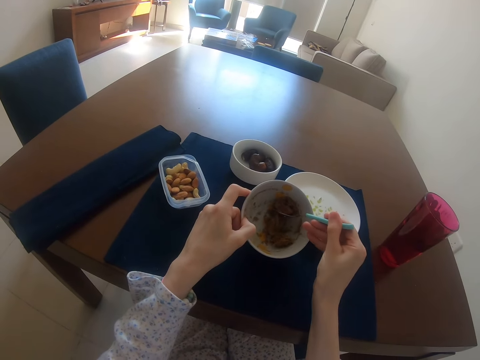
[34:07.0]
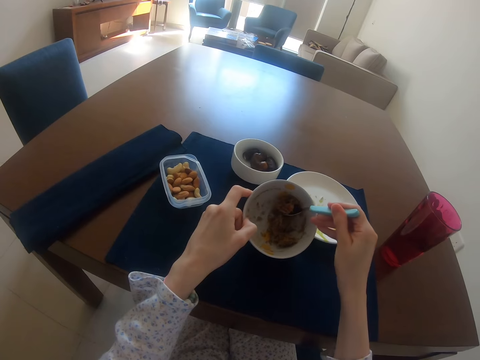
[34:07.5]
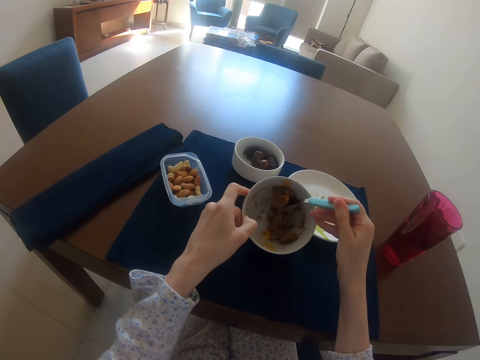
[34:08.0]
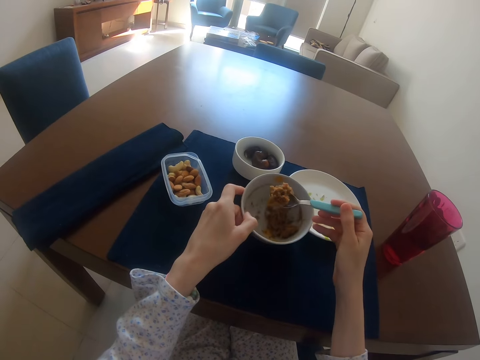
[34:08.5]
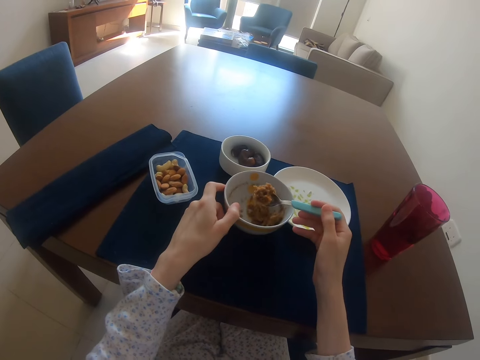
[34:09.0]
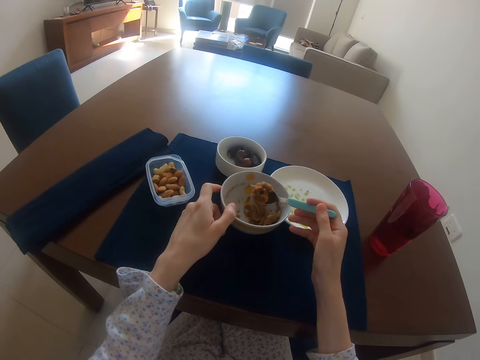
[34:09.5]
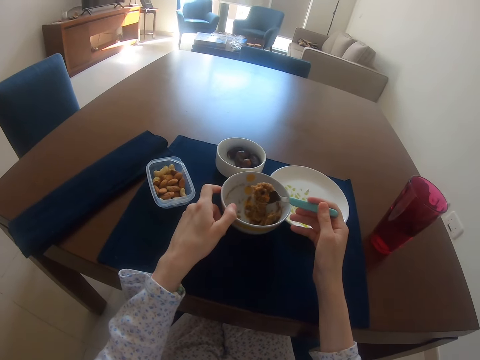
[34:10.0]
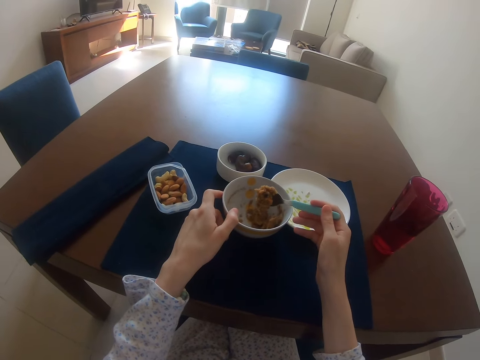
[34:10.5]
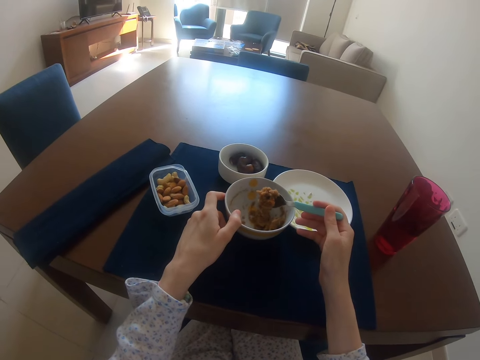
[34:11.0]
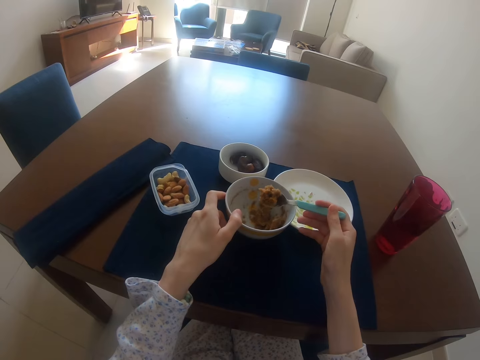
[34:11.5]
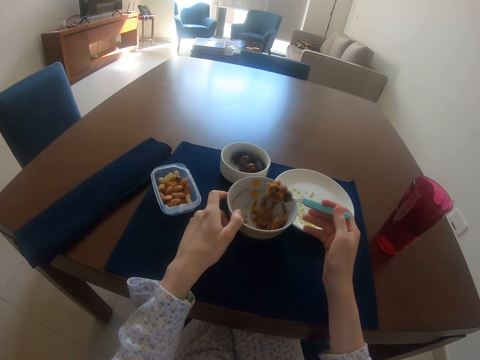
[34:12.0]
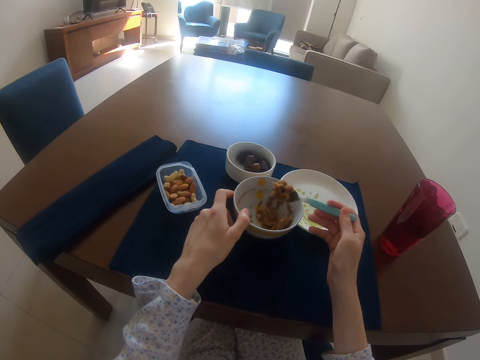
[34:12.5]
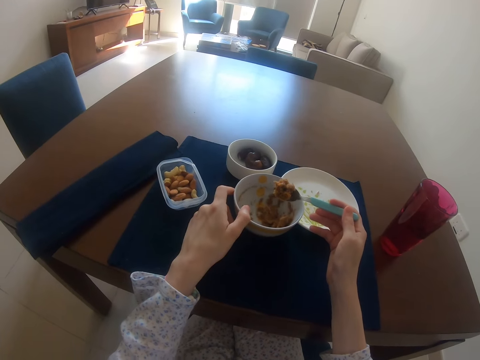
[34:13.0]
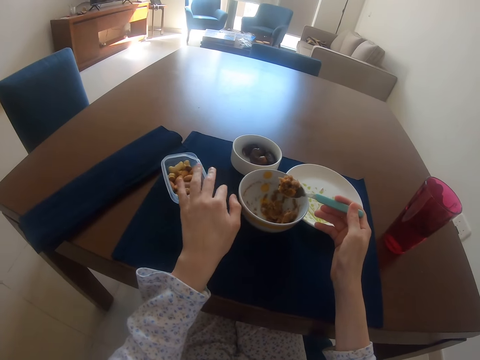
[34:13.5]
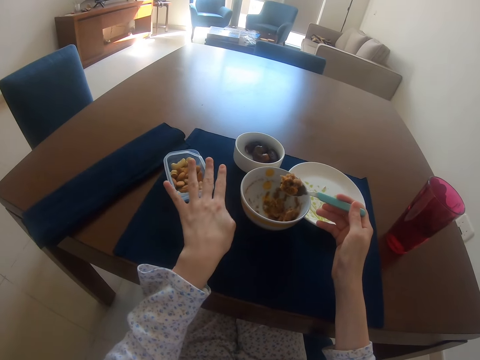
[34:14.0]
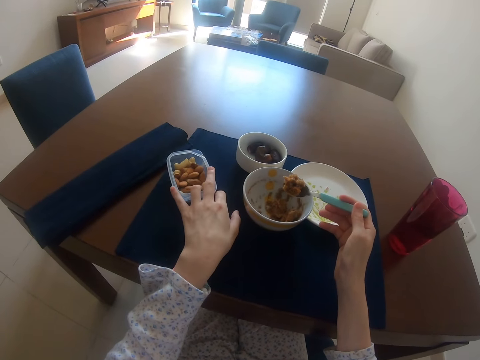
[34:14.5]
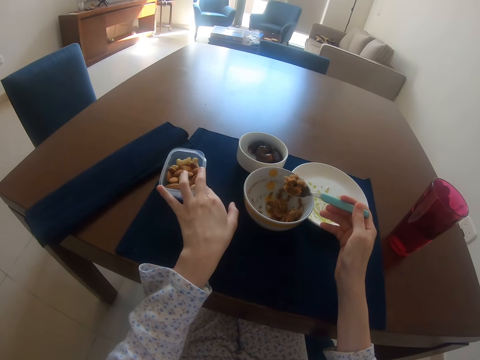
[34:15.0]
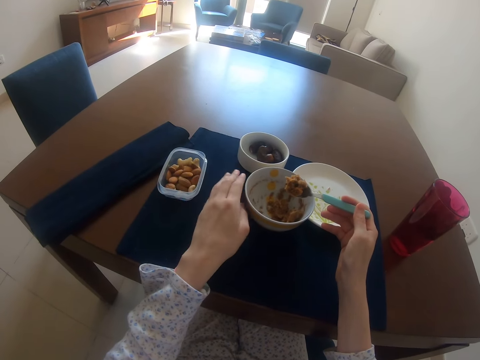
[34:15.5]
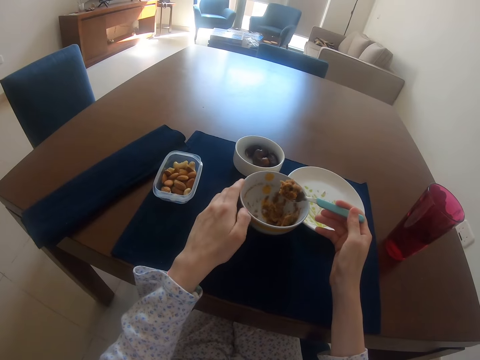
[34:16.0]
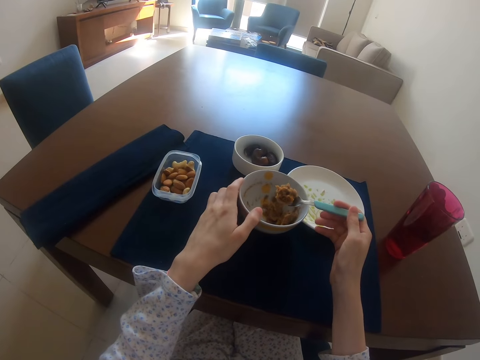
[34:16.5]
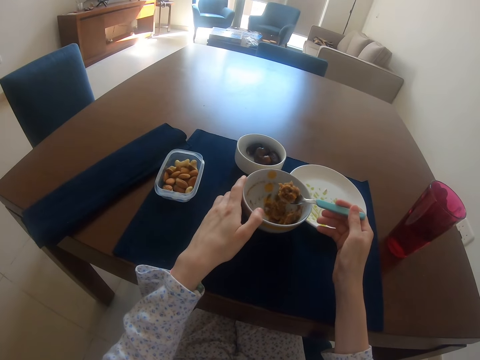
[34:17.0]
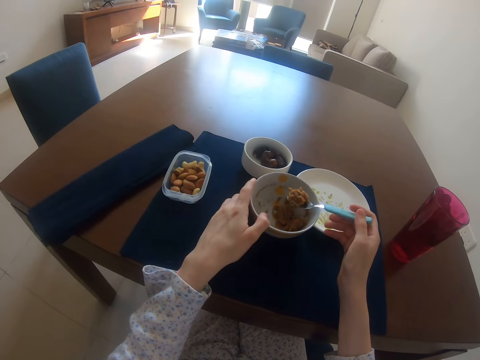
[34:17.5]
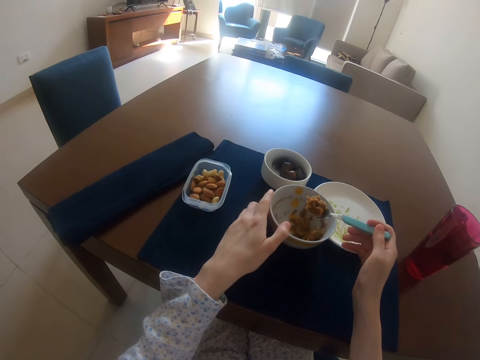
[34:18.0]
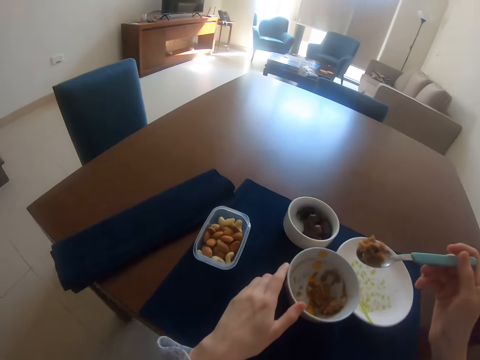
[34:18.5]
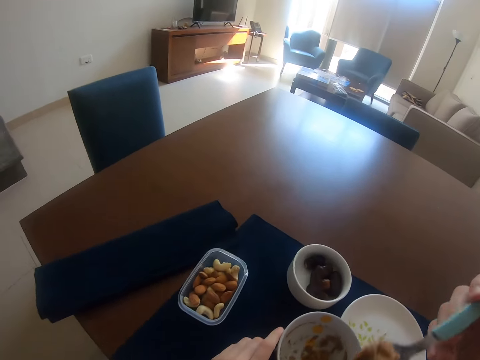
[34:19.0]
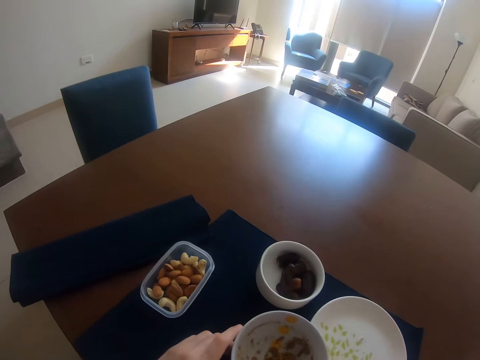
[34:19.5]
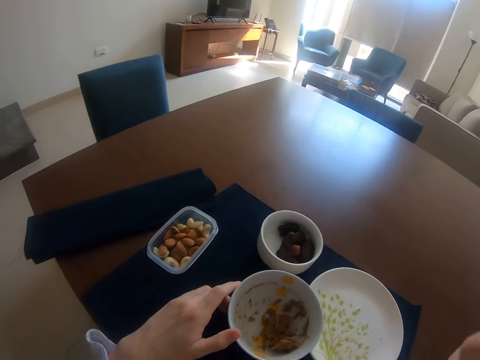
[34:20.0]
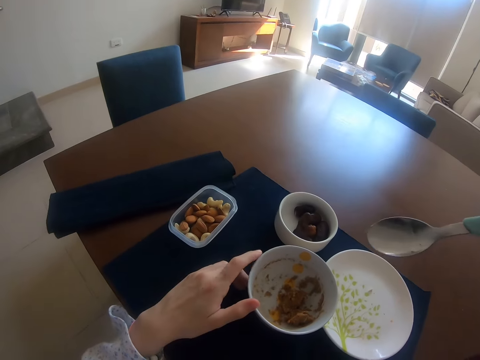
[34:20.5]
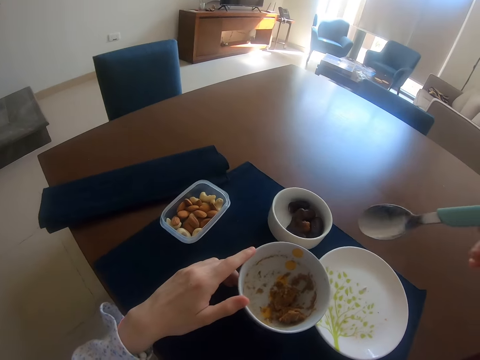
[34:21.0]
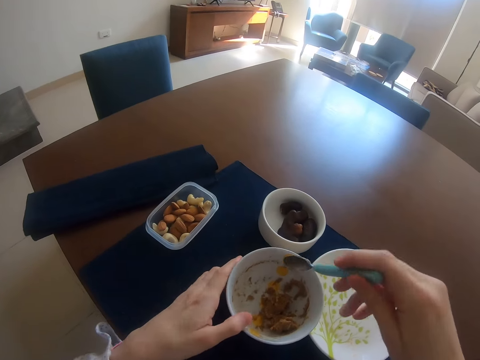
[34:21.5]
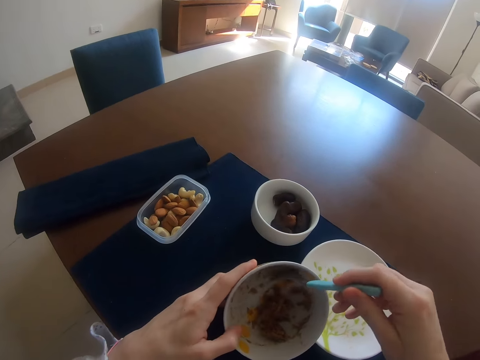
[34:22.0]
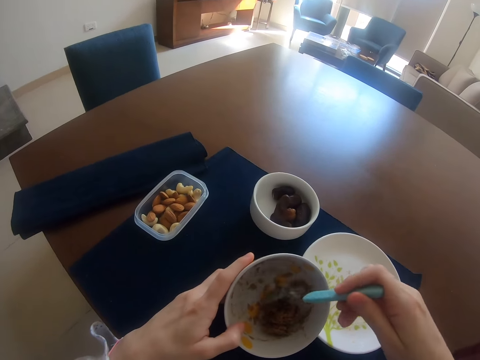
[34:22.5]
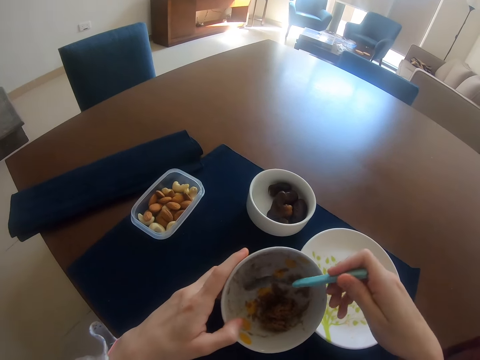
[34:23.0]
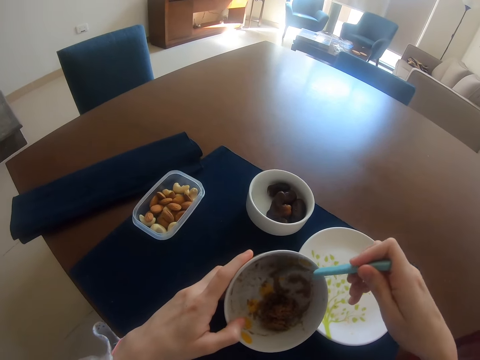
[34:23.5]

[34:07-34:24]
The camera wearer stares at the food. They move the container, stretch the left hand, and push food on the table. They stare around and hold the plate with the left hand. They eat the food. They scoop food with a spoon. They bend the plate on the table.

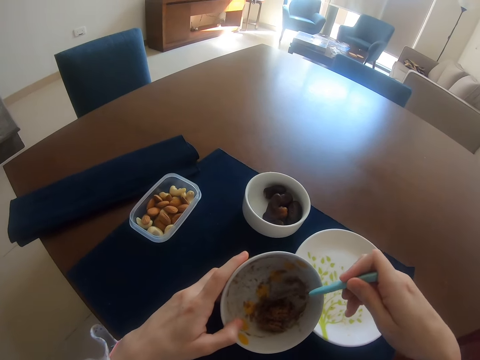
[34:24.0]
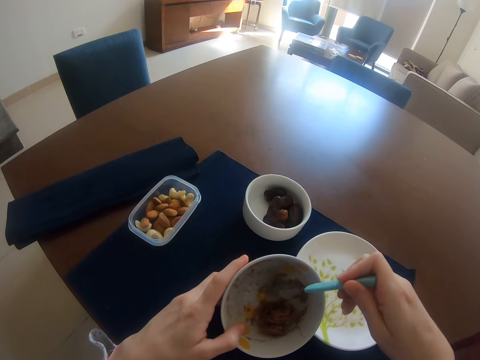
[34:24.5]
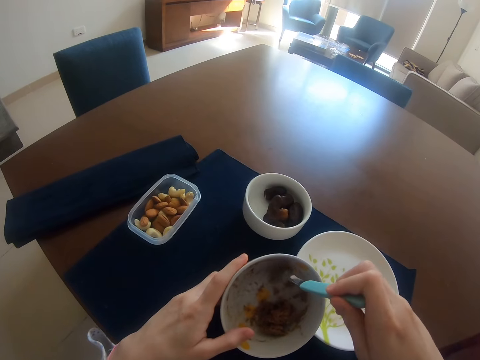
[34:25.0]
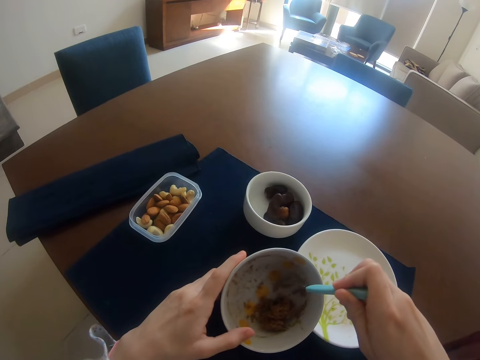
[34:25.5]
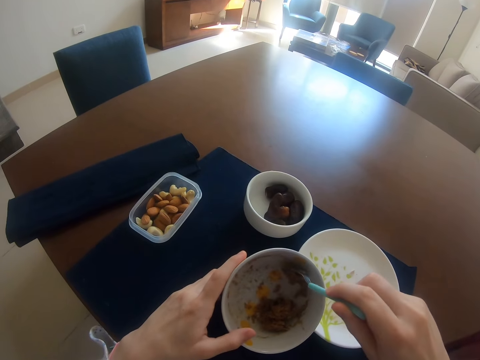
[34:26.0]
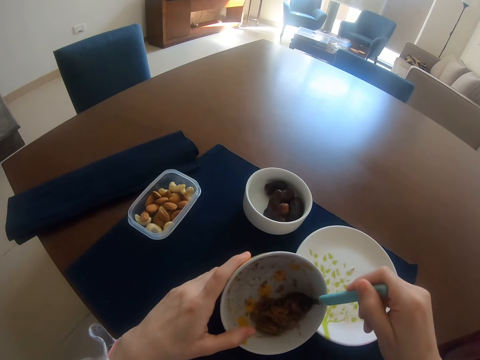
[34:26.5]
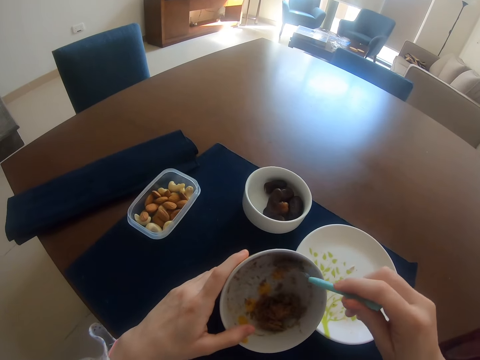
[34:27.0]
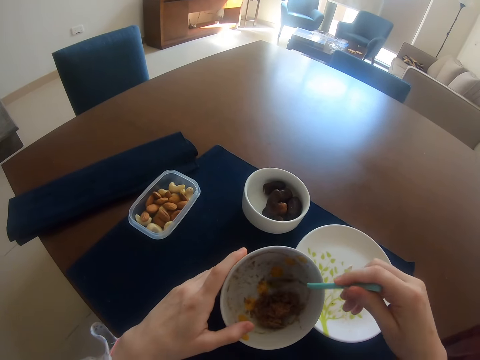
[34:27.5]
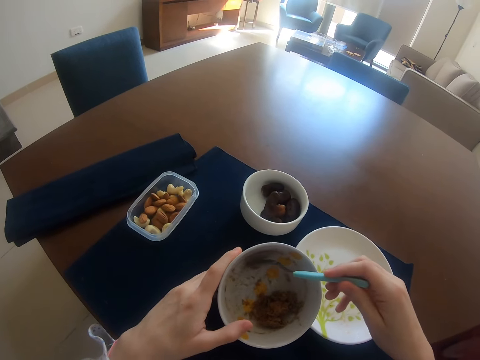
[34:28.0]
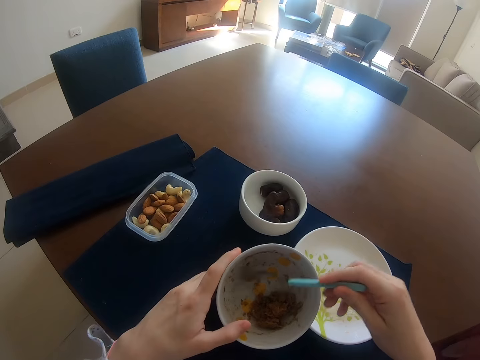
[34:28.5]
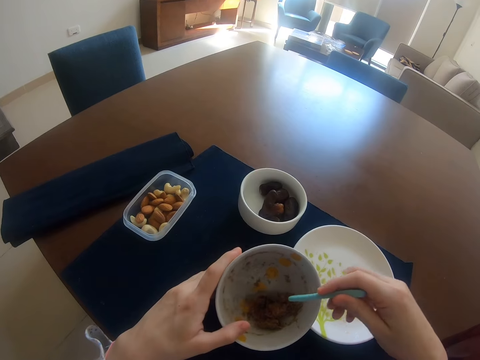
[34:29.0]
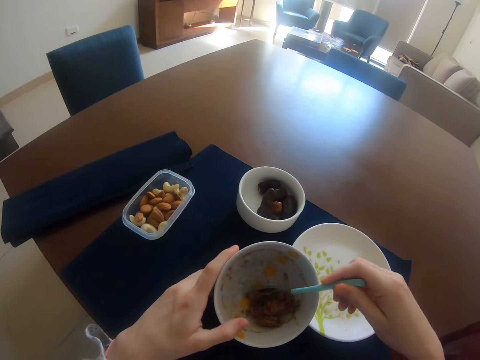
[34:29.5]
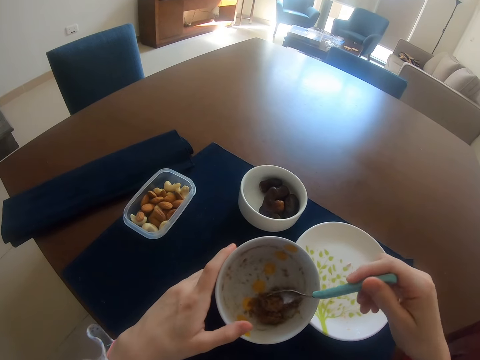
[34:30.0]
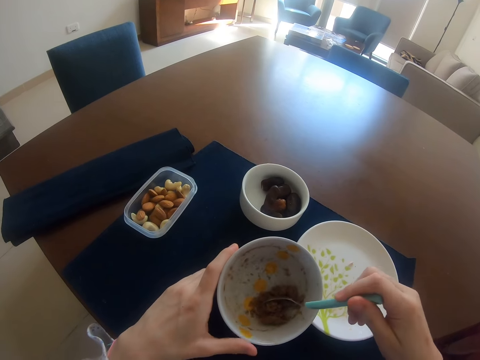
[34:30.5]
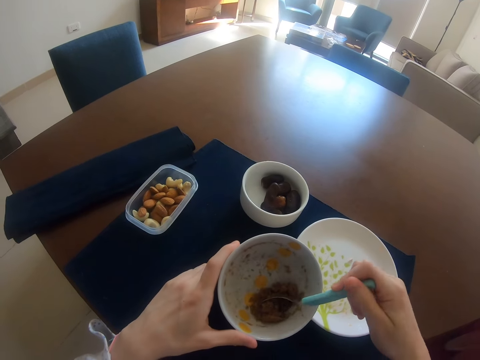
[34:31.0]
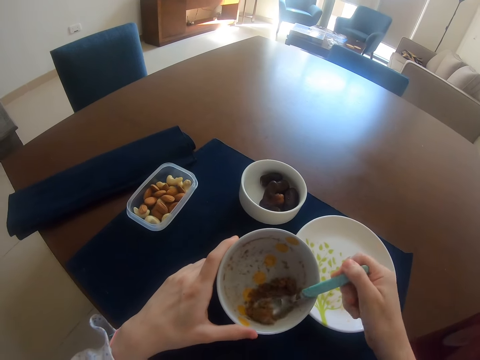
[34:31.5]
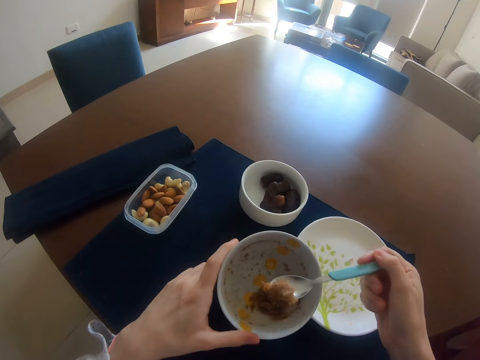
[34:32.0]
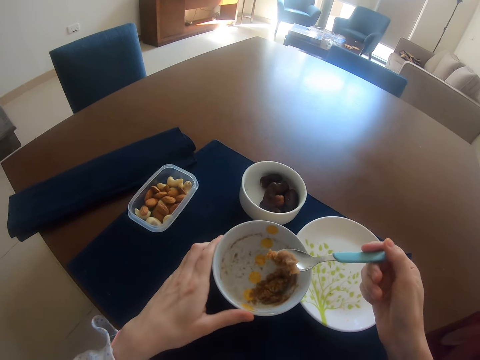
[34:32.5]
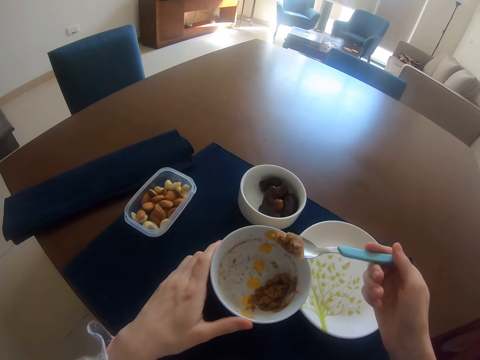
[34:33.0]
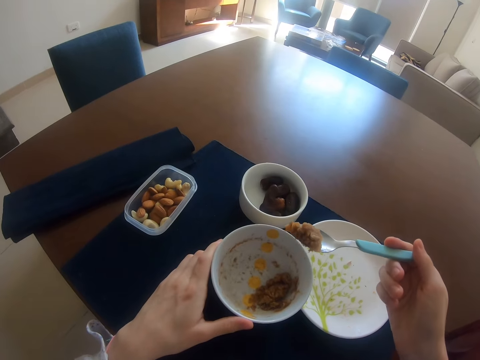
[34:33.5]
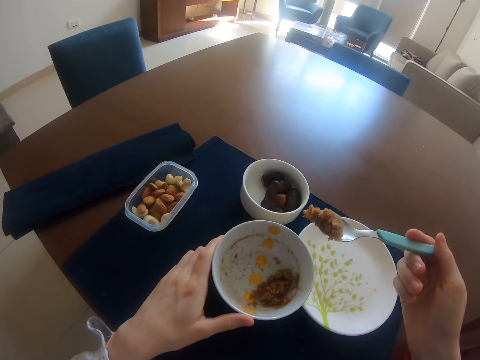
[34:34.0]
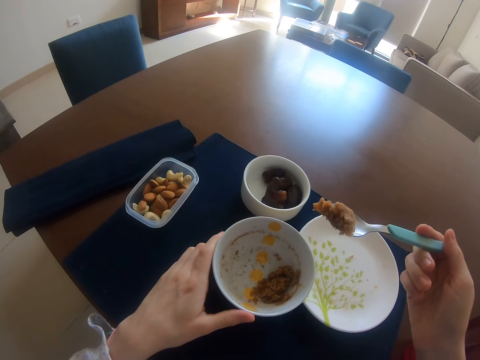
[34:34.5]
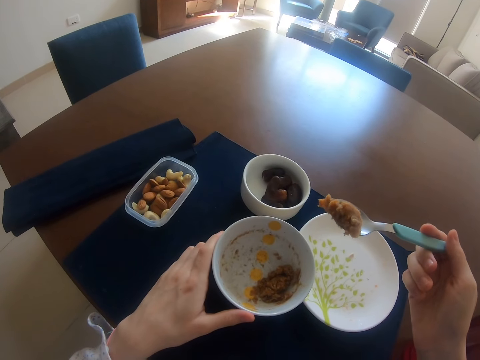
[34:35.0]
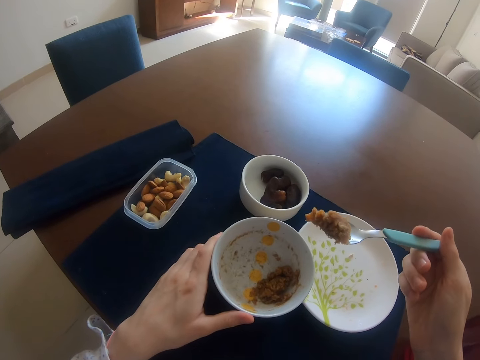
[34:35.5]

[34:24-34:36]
The camera wearer gathers the food in the plate. They scoop food from the plate. They stare at the food.
